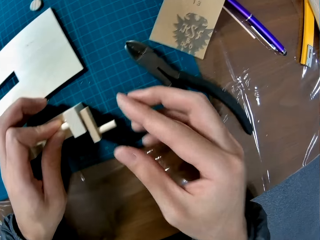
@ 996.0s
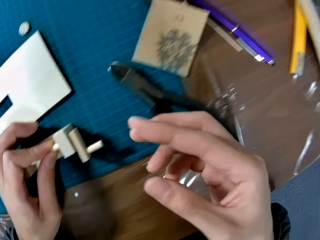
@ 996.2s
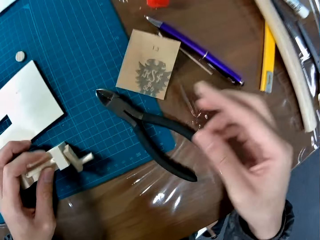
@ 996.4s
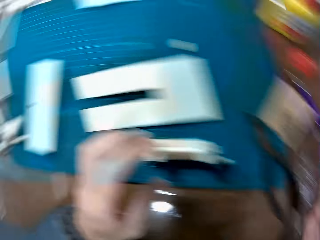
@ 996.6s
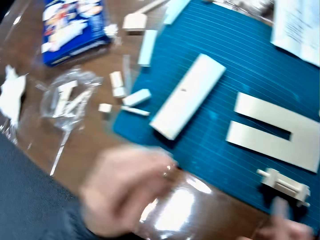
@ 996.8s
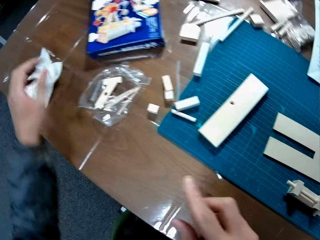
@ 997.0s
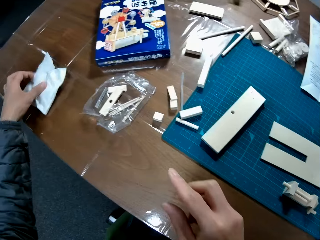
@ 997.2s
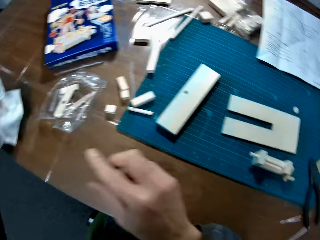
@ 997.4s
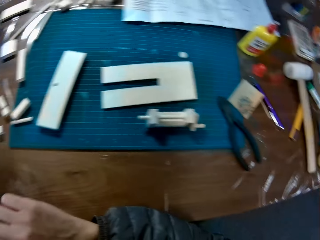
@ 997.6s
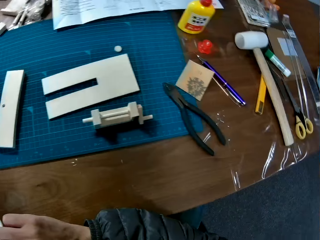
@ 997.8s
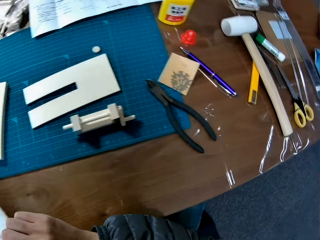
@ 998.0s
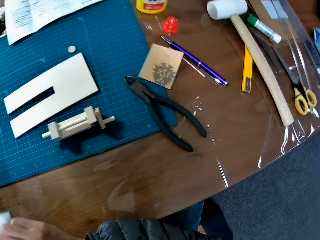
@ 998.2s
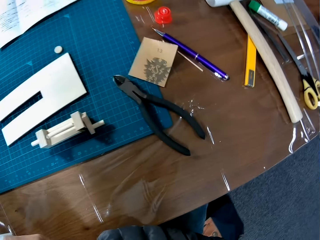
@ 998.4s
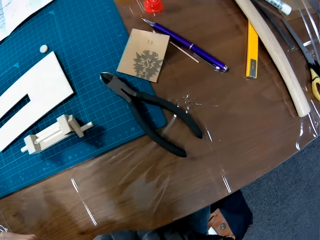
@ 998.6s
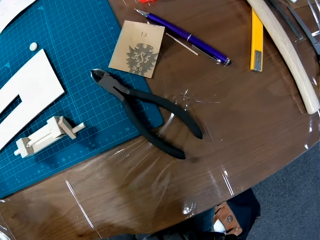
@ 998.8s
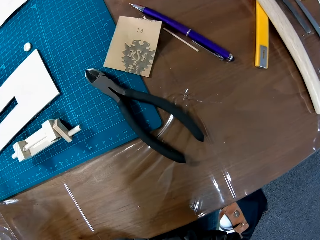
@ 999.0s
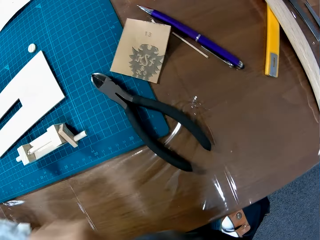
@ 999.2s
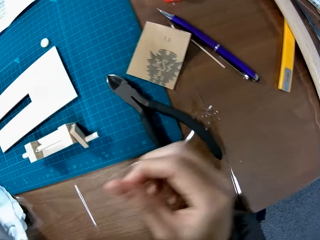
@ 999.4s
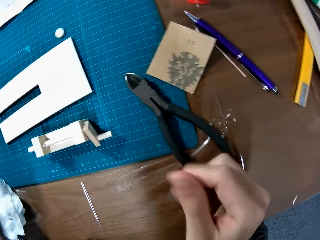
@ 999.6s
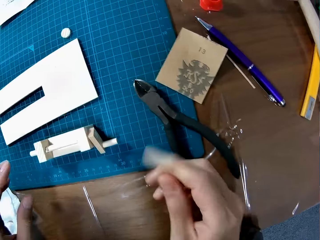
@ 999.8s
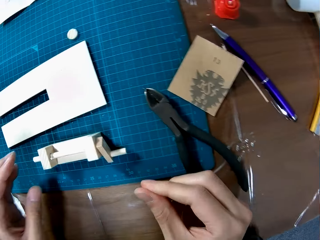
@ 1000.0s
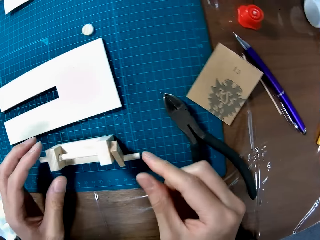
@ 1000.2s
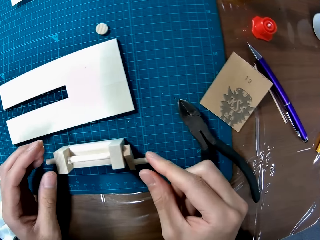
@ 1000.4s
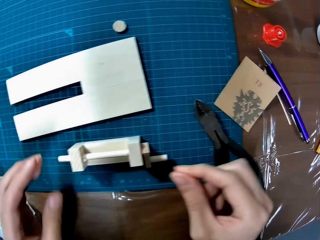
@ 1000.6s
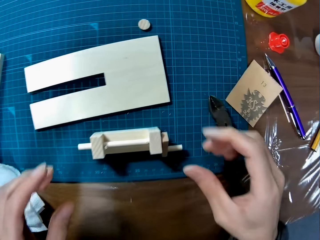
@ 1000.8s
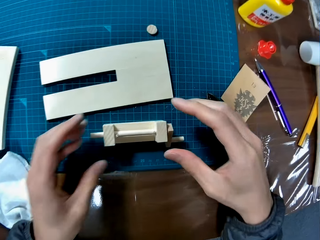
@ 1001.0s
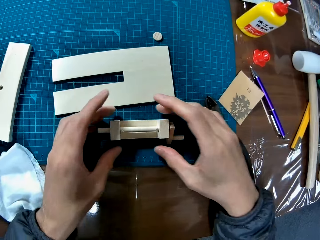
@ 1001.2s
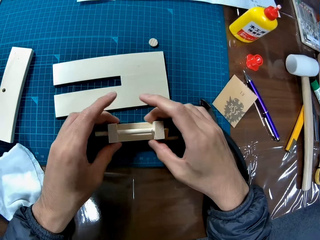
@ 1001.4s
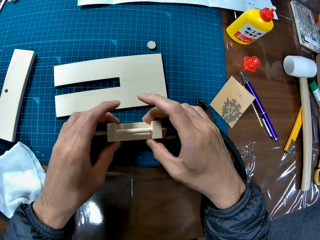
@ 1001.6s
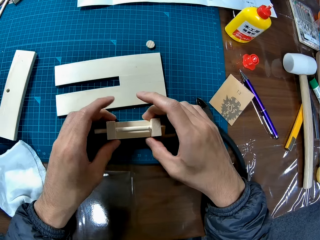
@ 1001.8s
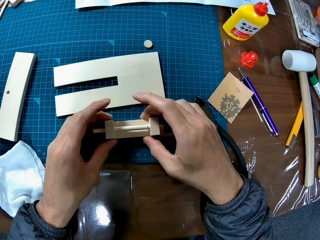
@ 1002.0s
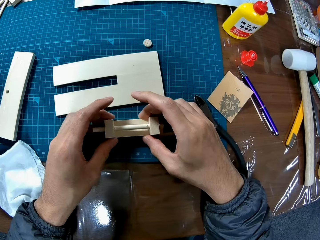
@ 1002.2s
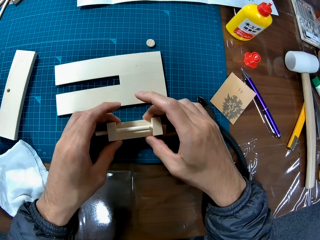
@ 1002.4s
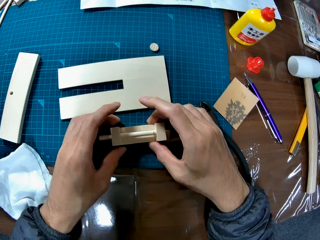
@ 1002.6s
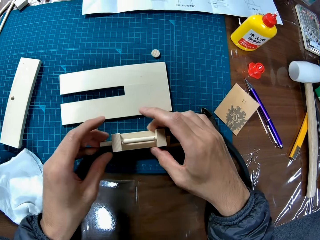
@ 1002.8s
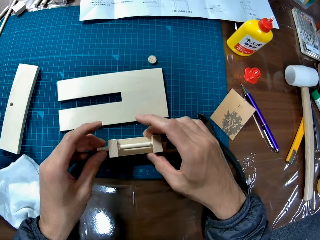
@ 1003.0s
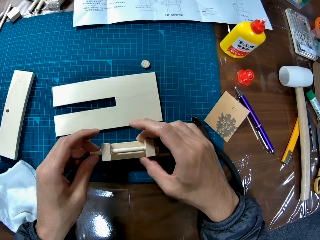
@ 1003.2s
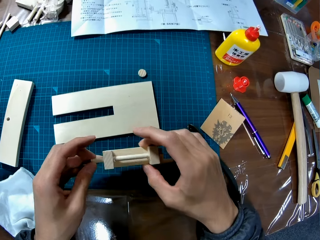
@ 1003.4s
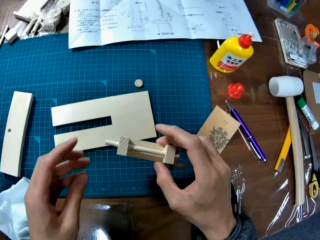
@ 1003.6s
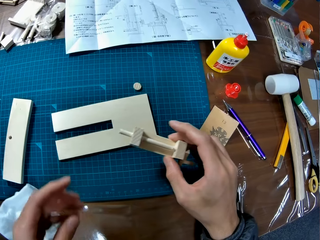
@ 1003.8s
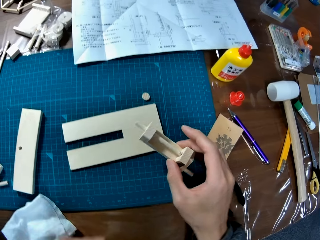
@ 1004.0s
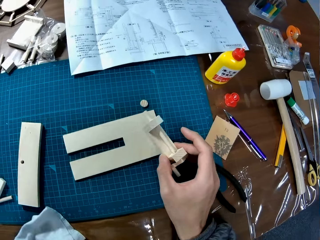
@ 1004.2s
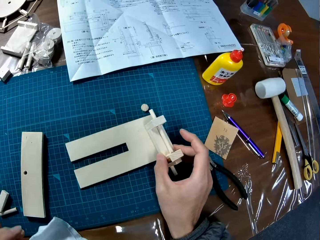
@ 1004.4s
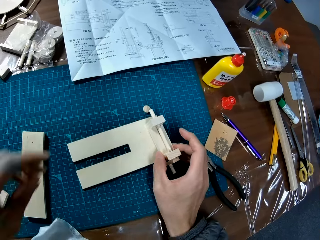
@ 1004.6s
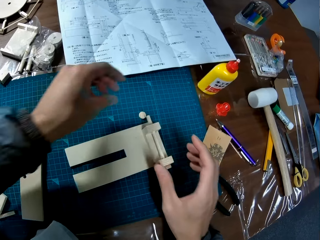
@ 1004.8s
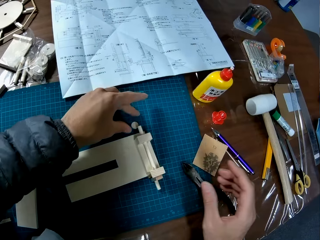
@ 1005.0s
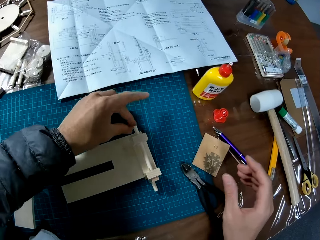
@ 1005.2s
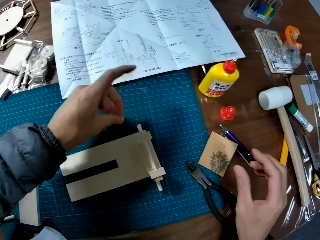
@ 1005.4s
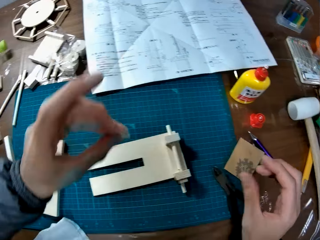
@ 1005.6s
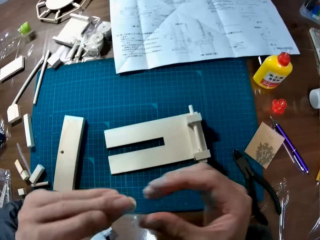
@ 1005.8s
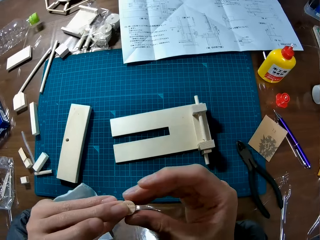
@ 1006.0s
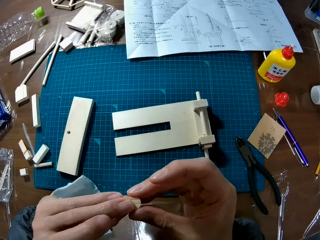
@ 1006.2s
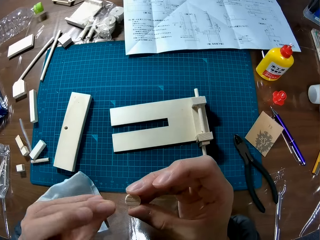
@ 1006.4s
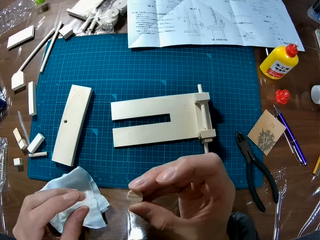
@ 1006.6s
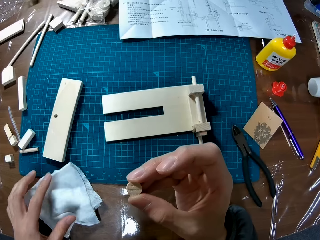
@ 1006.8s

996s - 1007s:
The camera wearer looks around the table. He grabs the napkin. He wipes his hands with the napkin and drops the napkin. He picks up a craft material. He assembles the wood pieces. He puts the craft material. He takes a wood piece on the board.

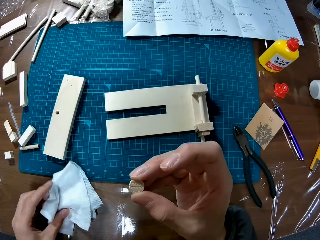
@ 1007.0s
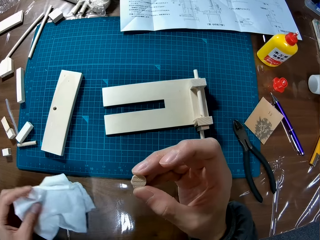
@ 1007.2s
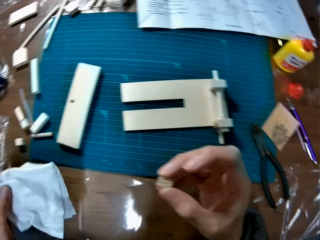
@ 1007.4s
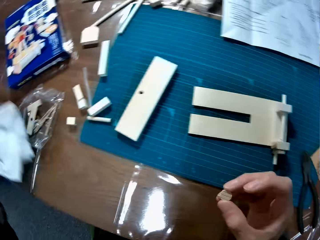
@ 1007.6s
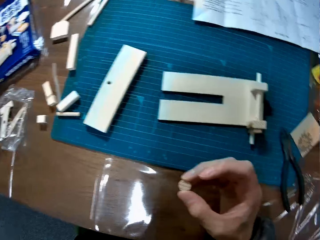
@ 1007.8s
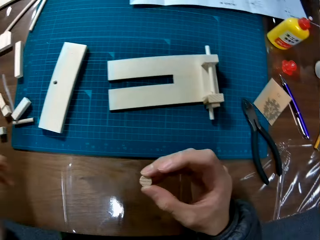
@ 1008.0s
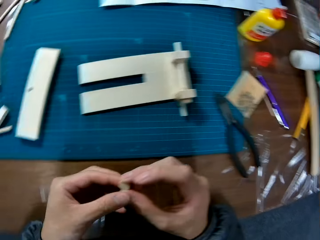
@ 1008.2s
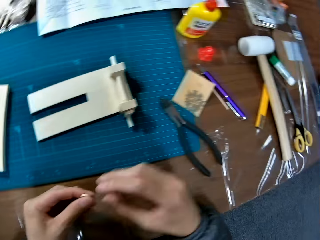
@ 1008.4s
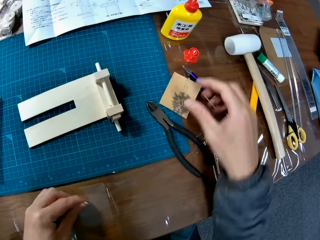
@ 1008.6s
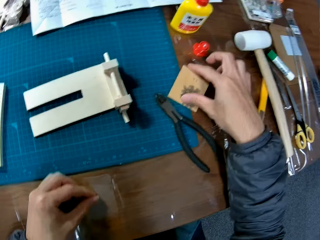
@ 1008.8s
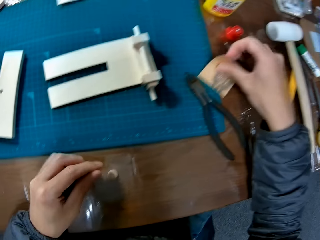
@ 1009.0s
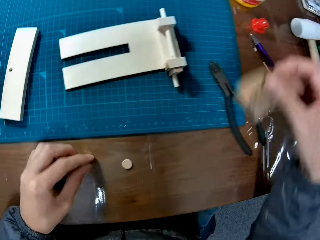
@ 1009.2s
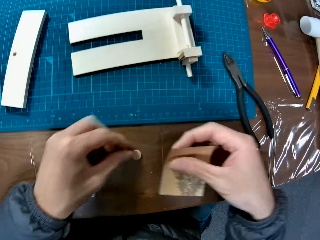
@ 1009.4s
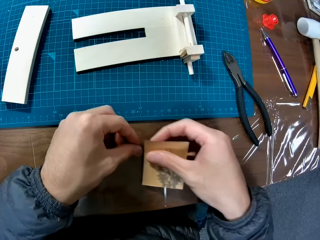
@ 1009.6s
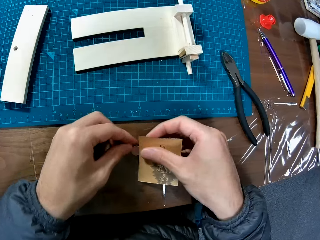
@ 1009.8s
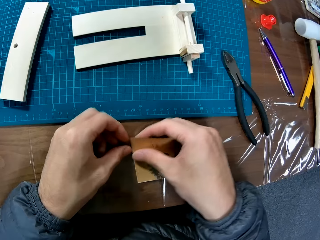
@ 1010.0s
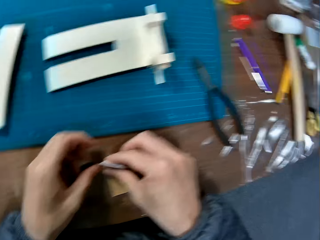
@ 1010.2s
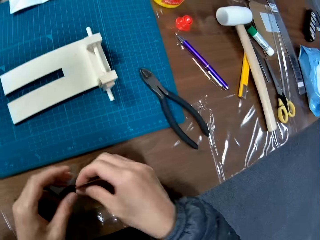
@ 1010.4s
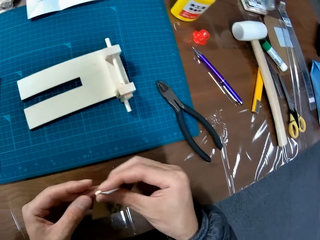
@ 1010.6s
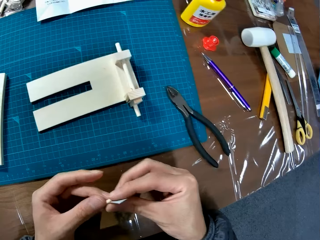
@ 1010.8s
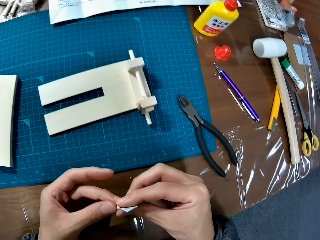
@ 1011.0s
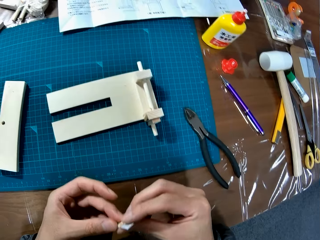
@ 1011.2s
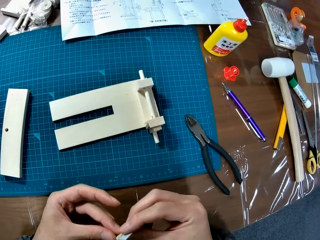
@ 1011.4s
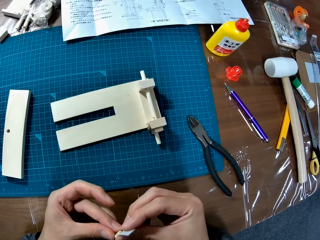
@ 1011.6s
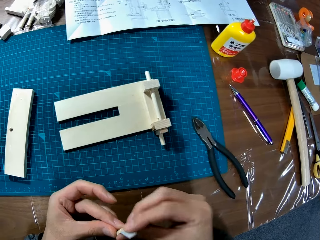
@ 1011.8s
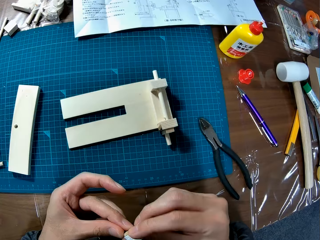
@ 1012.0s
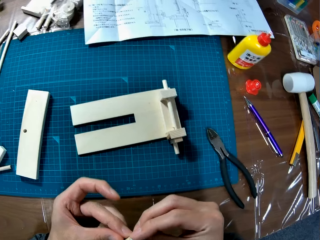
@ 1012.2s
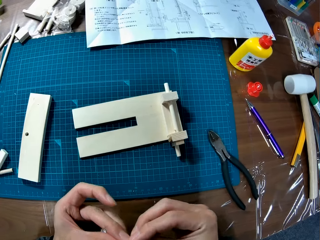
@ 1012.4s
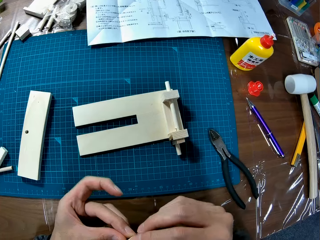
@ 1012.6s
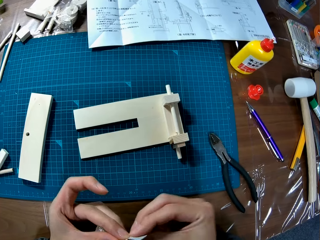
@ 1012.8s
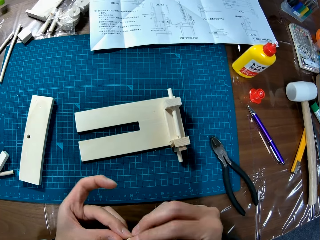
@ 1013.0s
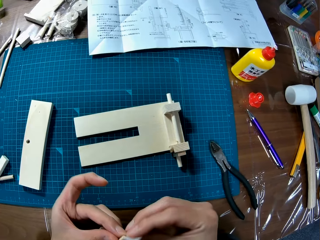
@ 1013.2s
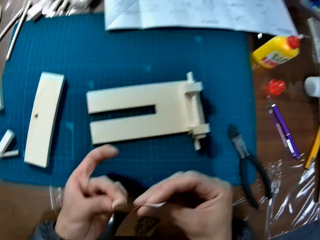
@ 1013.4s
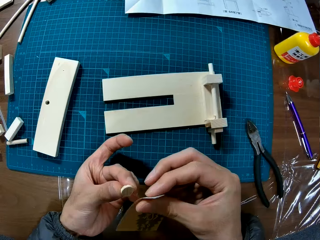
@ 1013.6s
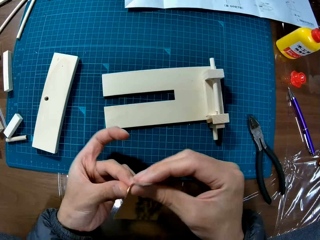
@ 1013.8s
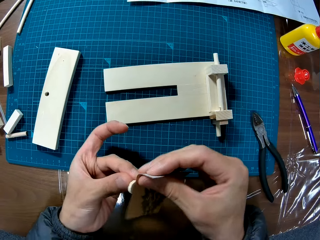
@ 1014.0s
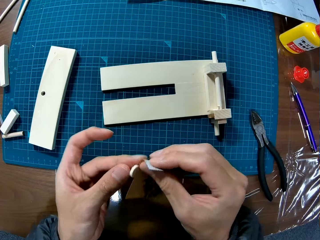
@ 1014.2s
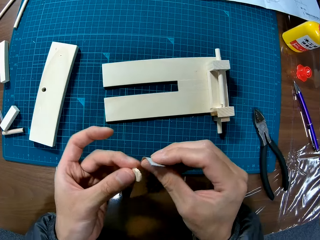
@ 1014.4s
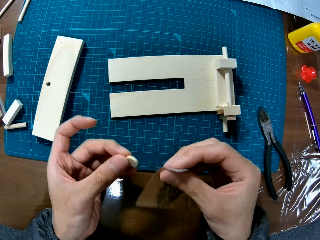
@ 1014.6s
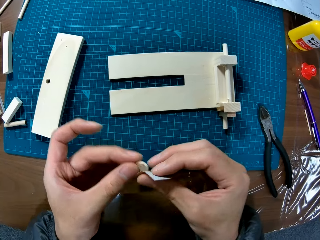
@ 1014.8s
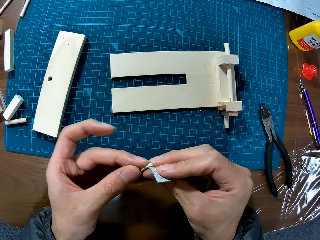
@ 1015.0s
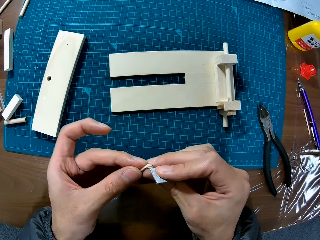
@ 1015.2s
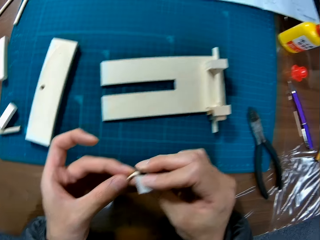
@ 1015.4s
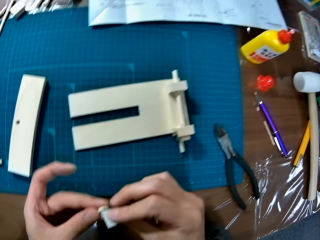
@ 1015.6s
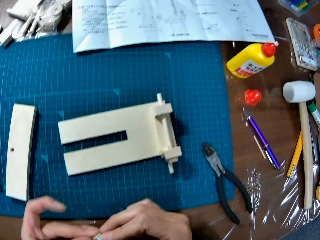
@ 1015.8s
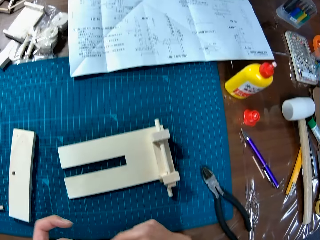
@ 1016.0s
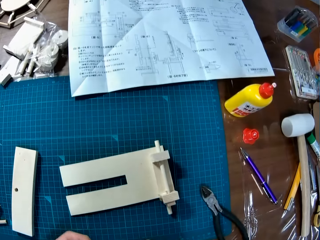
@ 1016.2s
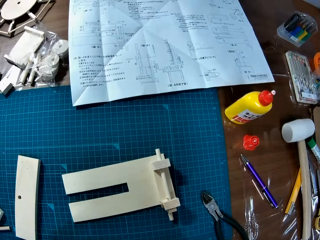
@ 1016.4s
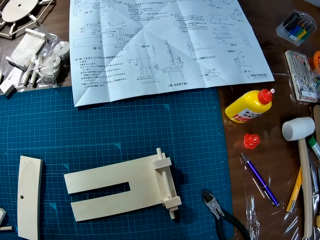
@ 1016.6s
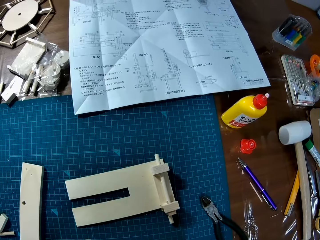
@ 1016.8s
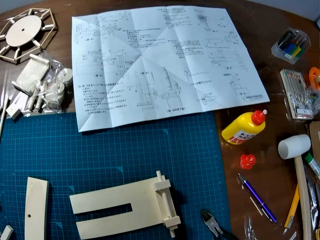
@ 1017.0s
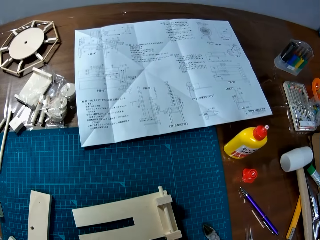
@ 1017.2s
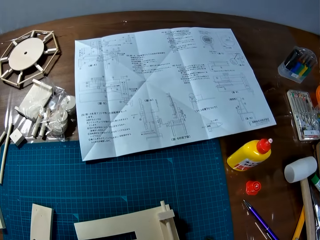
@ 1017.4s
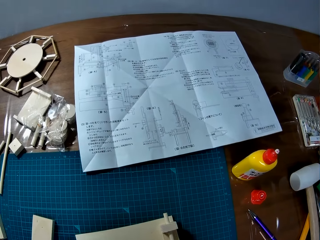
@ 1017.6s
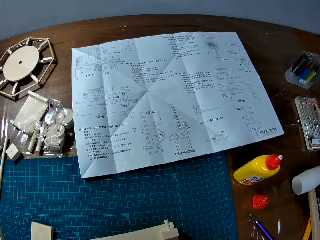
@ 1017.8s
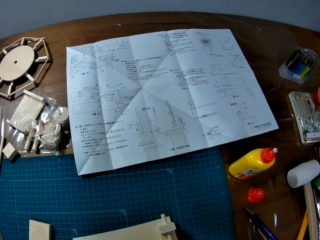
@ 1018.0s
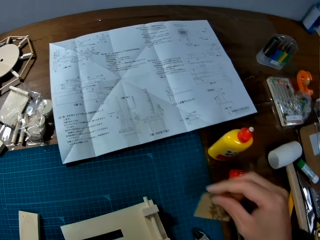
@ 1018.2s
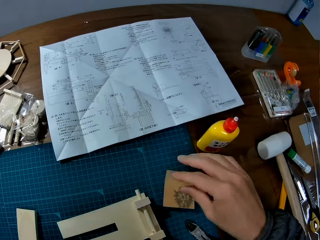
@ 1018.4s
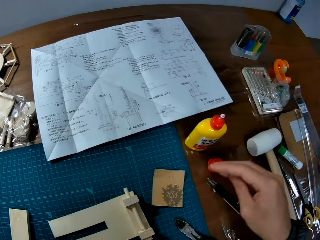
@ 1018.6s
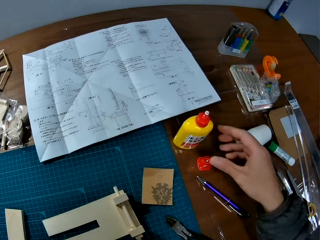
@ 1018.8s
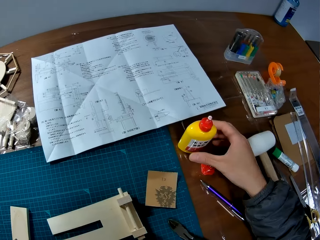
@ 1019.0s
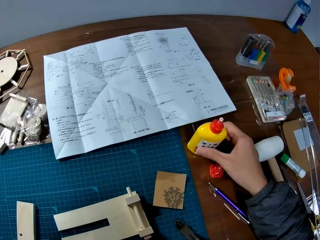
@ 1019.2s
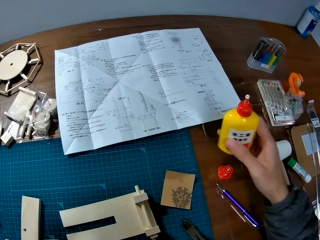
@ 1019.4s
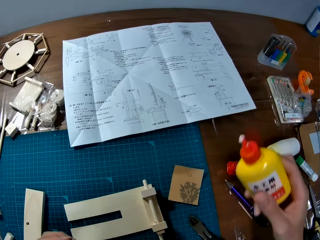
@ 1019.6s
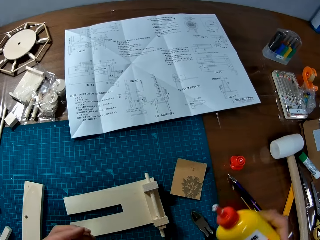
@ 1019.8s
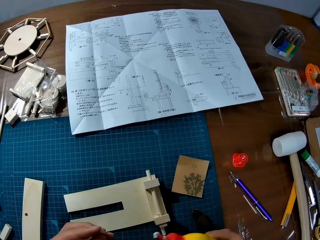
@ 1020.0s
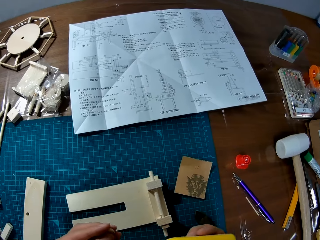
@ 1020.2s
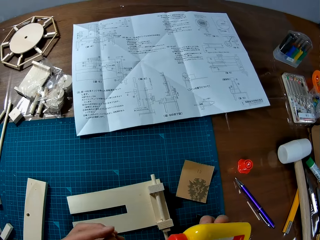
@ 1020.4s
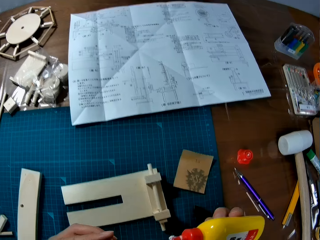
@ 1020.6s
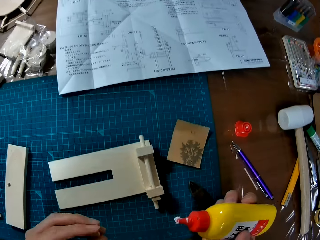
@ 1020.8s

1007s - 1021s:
The camera wearer picks up the napkin and moves the napkin aside. They drop a craft material. They take the sandpaper sheet. They use the sandpaper sheet on the wood piece. They wipe the craft material. They look at the sketch manual. They drop the sandpaper sheet. They grab the adhesive bottle.
